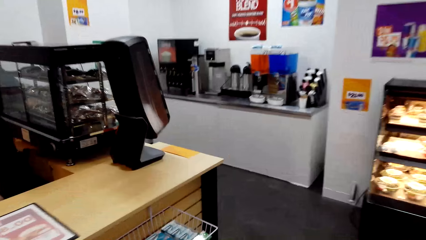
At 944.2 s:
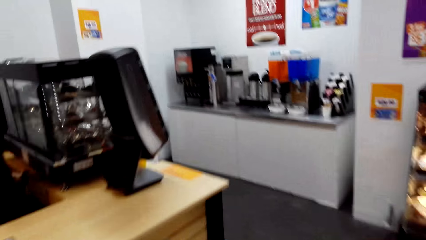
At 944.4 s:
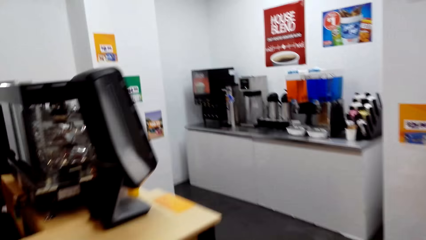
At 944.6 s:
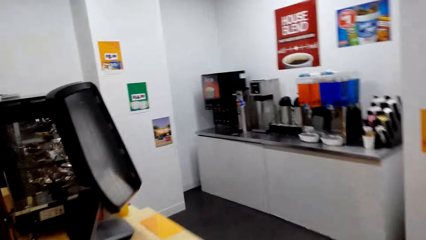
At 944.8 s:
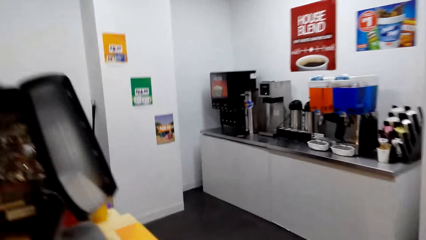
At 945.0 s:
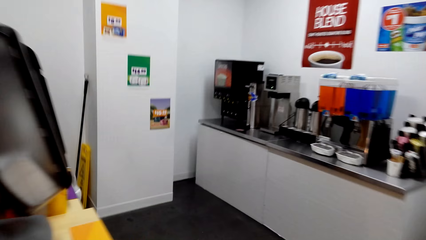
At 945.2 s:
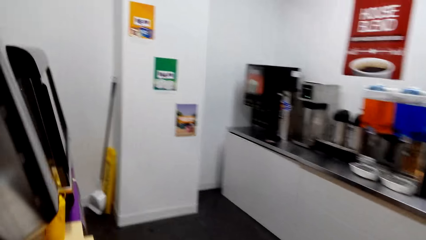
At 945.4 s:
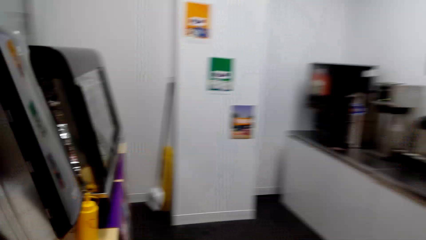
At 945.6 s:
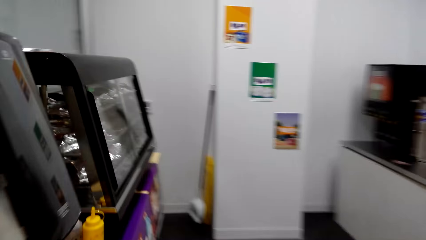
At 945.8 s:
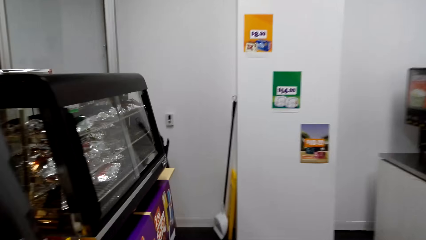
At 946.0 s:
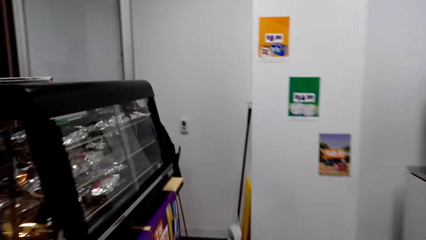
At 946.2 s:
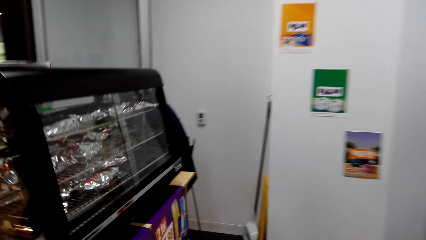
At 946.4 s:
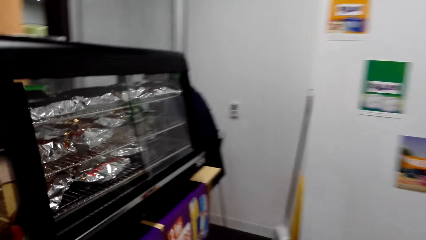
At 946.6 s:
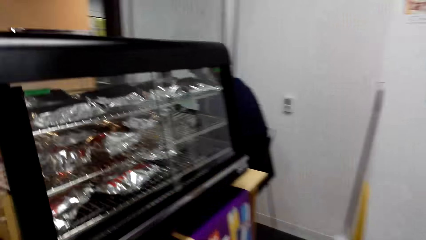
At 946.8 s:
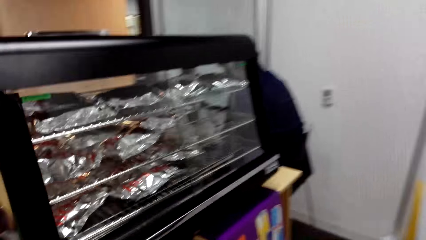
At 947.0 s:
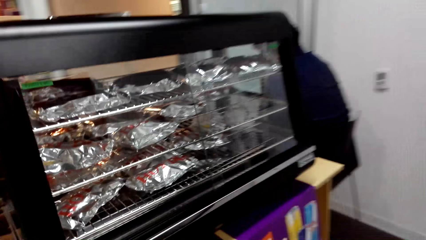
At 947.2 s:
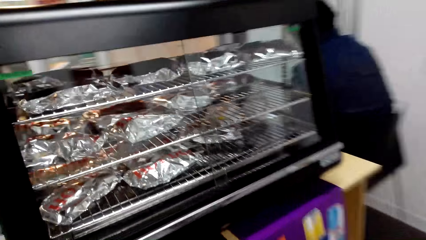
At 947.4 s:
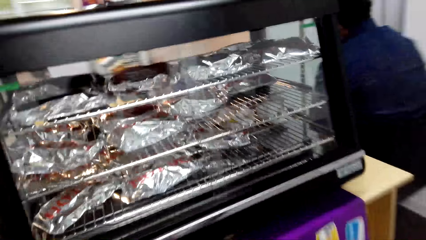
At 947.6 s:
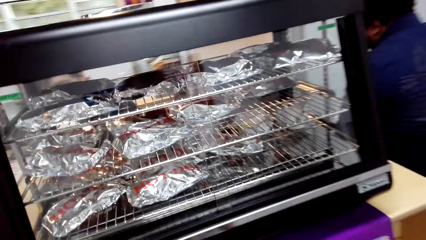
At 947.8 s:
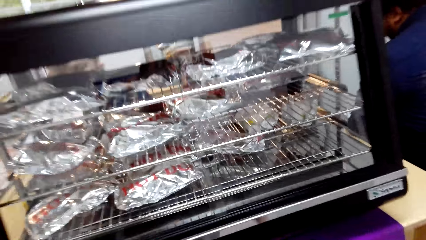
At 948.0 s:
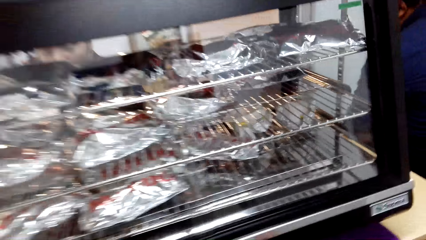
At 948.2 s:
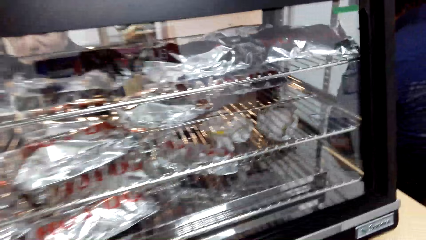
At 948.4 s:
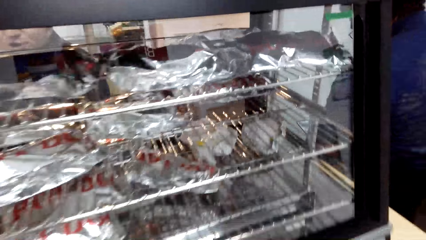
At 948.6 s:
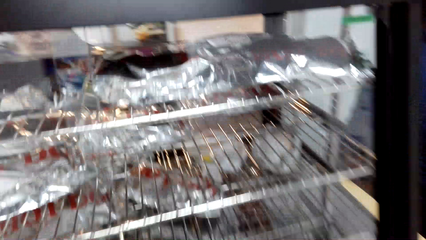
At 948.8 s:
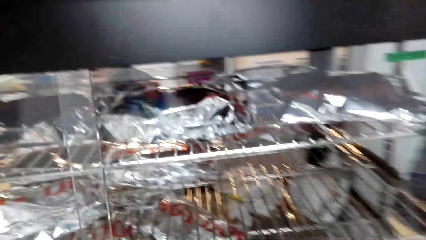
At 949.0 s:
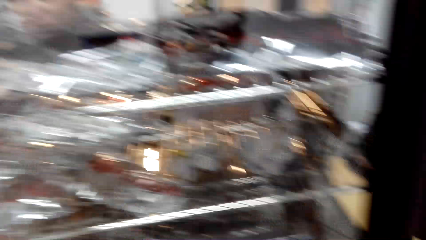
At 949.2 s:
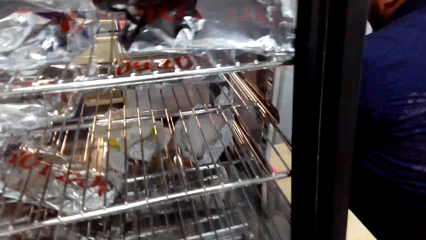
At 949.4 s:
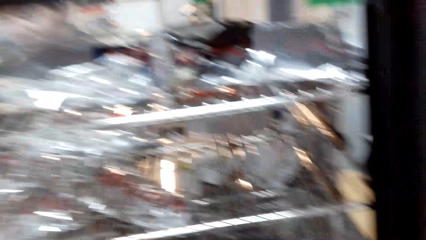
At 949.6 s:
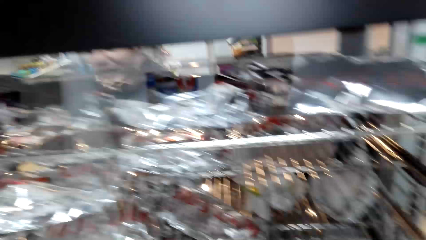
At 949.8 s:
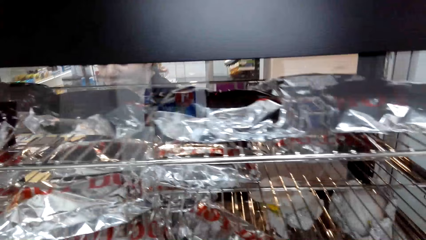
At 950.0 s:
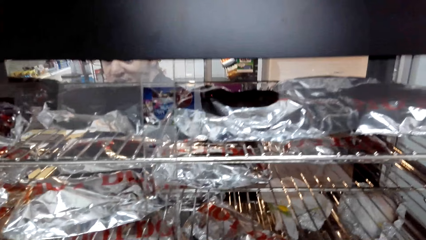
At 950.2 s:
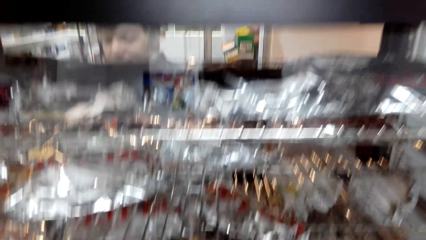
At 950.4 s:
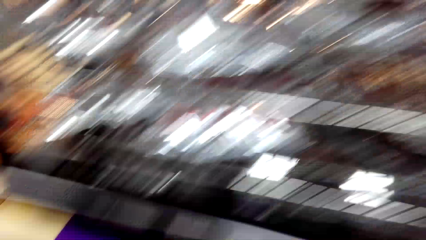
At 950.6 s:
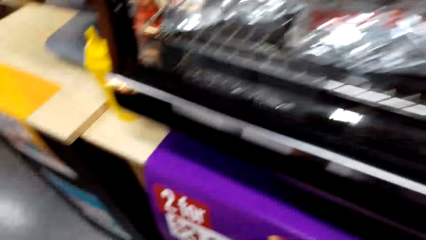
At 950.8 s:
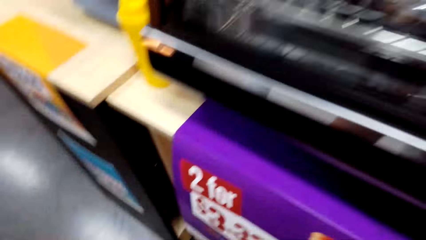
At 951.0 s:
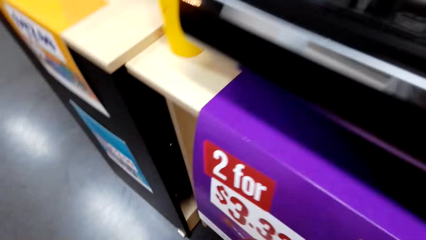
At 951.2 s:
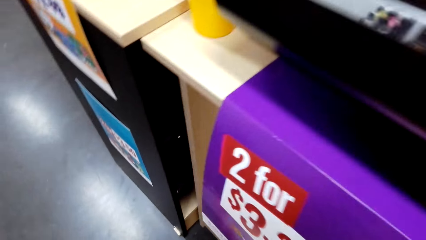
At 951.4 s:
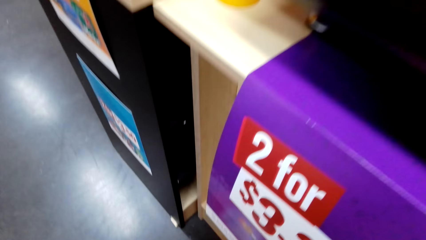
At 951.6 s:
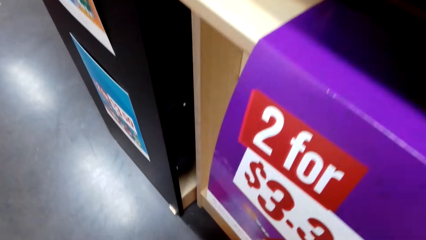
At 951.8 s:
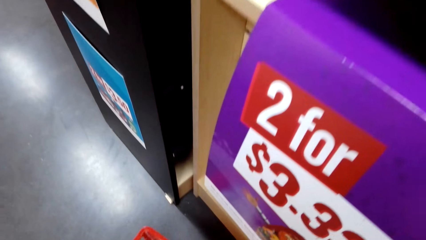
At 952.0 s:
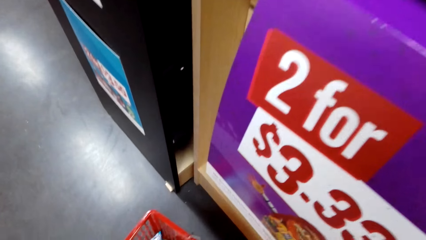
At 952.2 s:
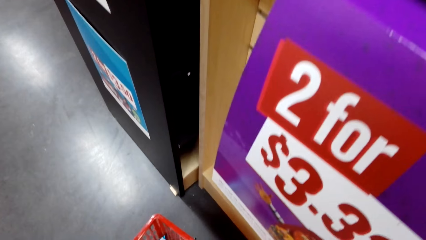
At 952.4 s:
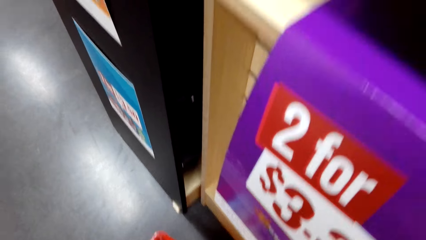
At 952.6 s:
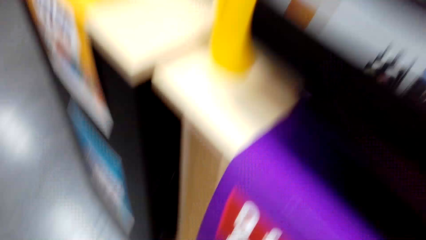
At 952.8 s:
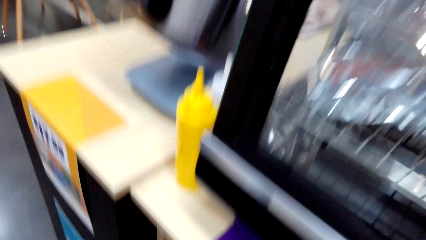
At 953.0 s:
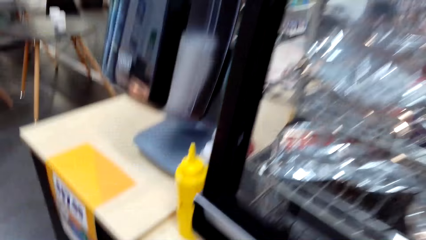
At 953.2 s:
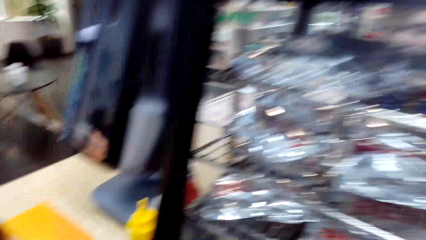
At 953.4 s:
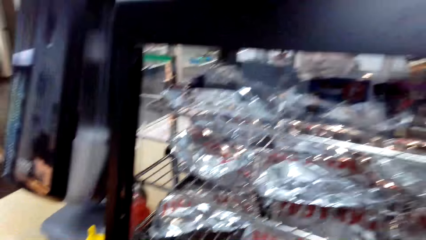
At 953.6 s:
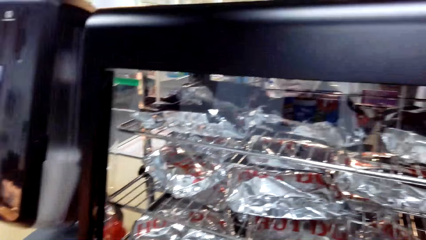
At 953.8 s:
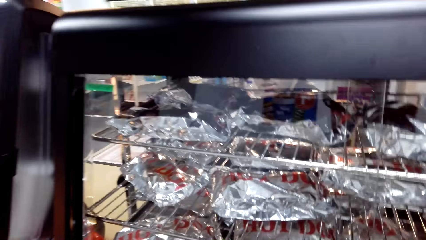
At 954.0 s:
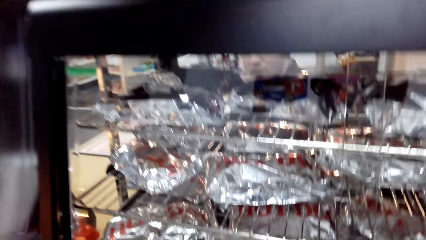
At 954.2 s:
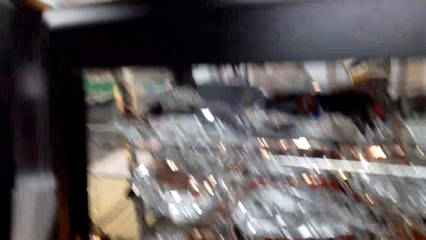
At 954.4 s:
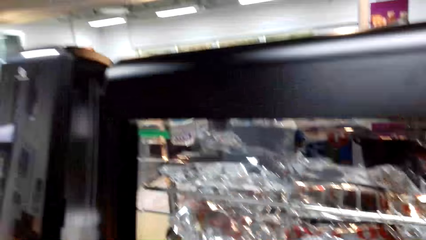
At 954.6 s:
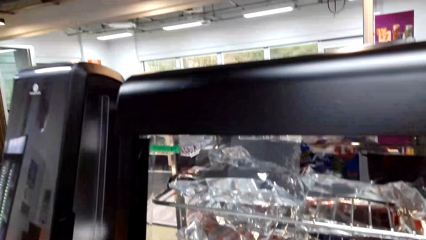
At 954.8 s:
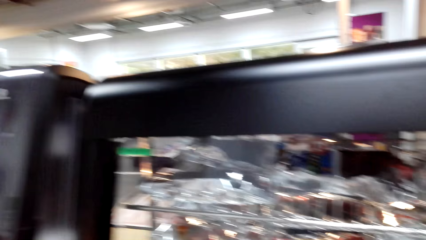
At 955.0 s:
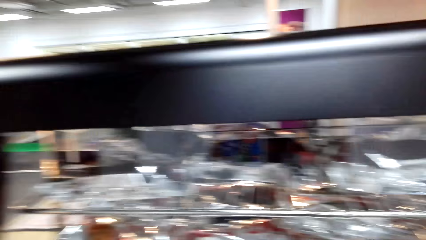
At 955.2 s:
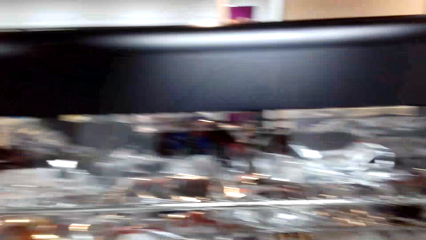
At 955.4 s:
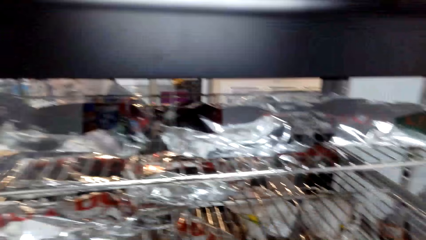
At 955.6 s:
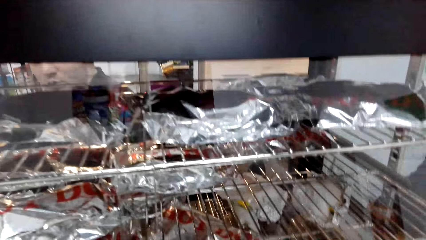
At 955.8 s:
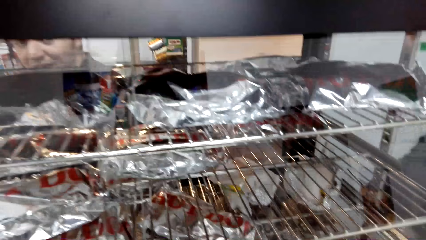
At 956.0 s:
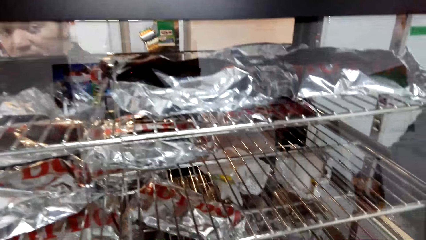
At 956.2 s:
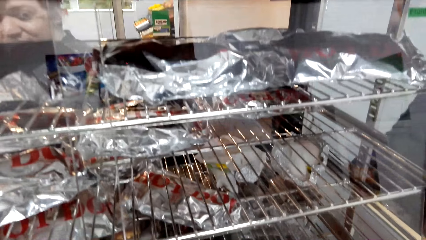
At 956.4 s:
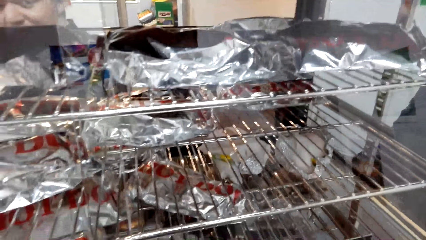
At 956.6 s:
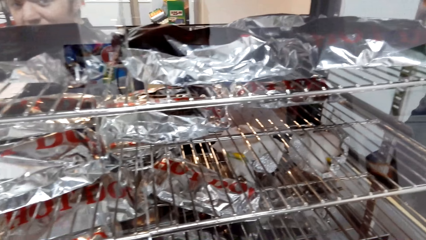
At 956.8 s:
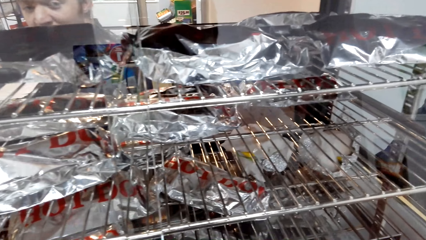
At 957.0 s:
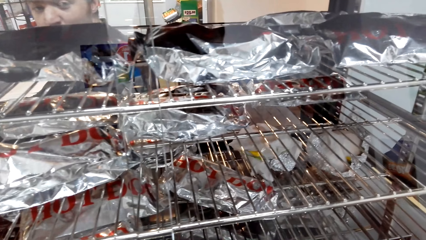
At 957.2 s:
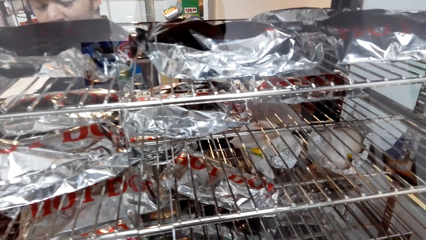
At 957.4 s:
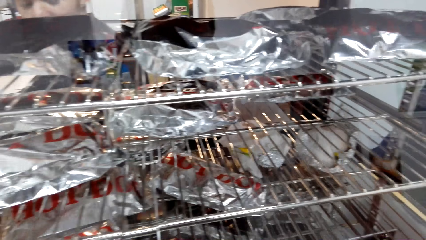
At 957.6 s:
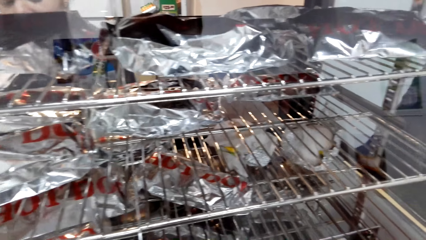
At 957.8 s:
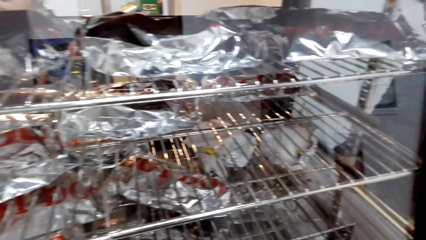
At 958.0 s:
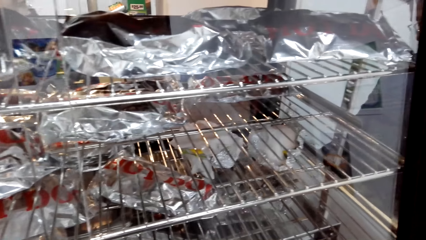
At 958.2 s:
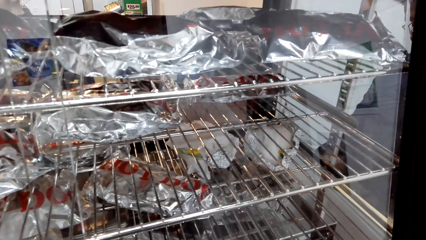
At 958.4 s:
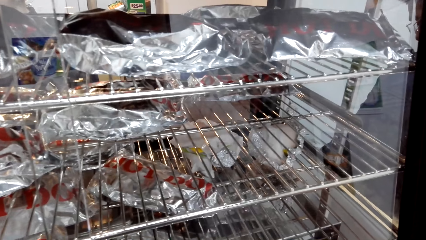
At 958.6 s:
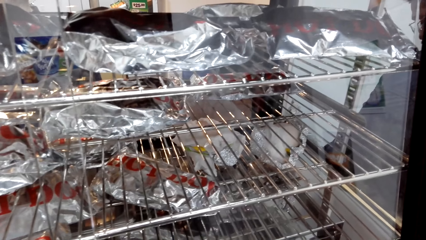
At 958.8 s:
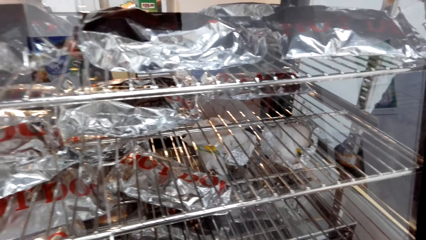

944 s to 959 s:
The camera wearer walks to the barbecue area. They put the basket on the floor. They look around the supermarket. They look through the barbecue glass. They look around the hot dog shade.
